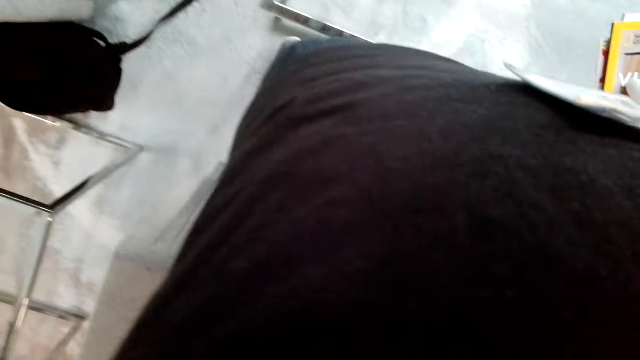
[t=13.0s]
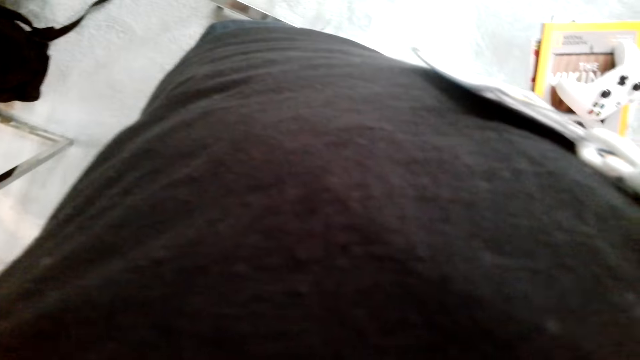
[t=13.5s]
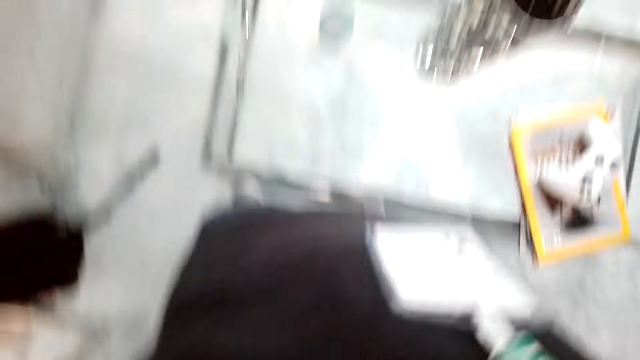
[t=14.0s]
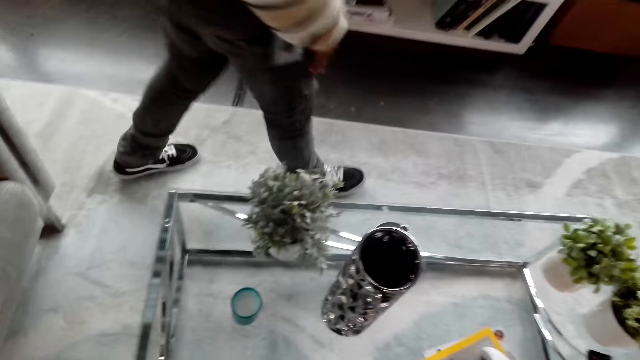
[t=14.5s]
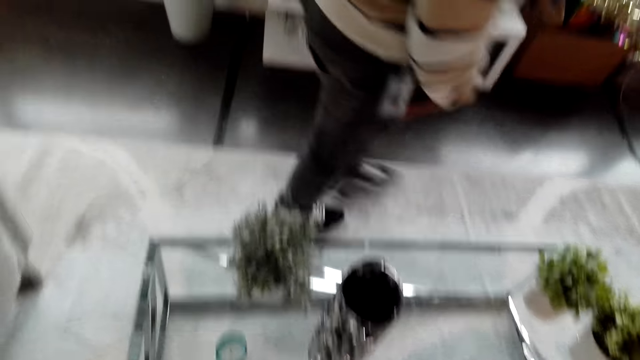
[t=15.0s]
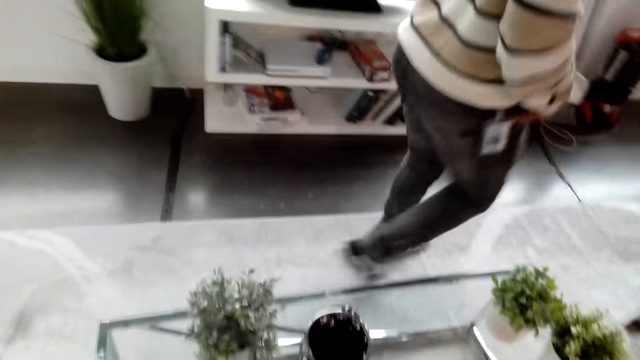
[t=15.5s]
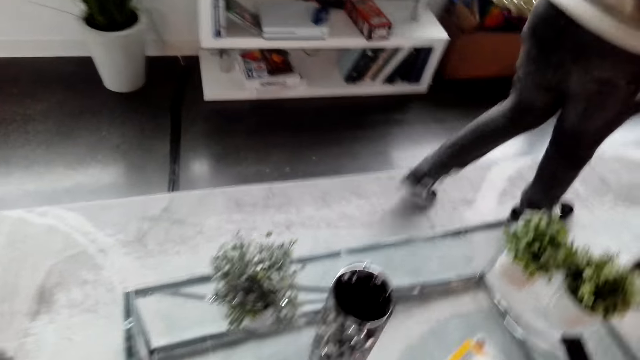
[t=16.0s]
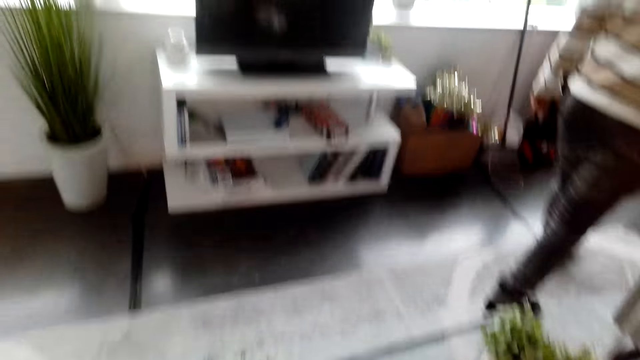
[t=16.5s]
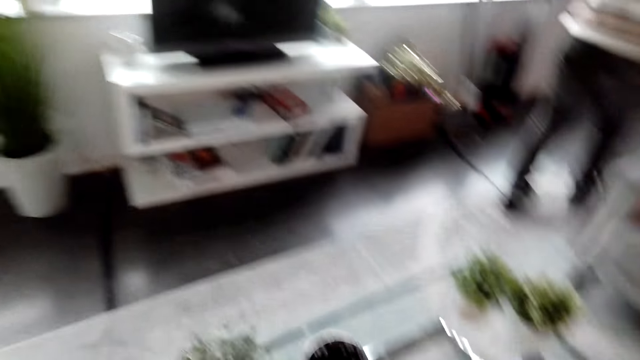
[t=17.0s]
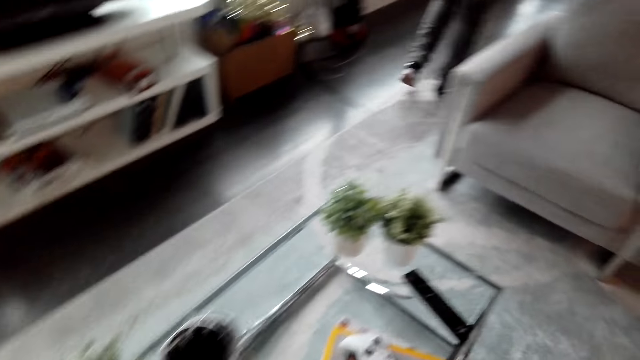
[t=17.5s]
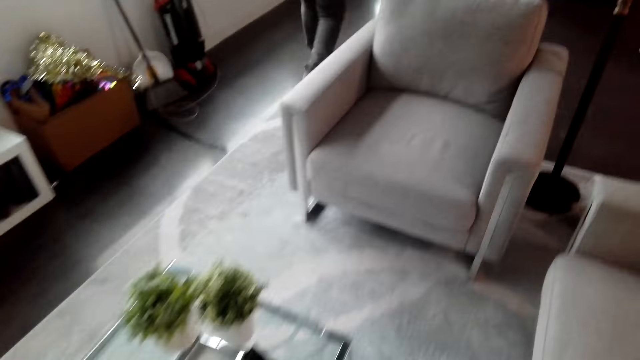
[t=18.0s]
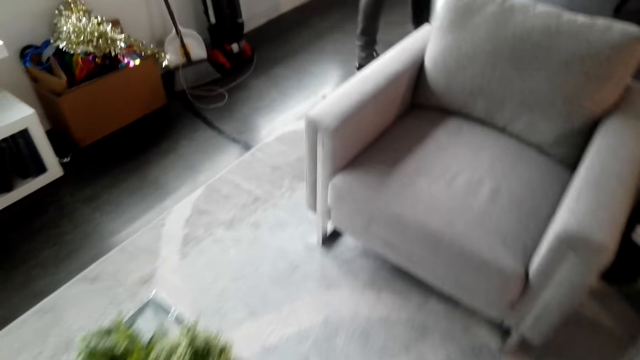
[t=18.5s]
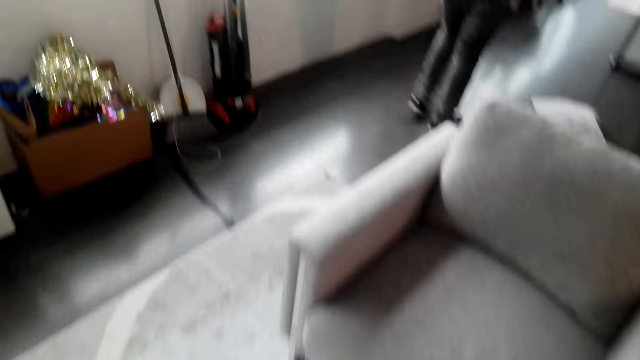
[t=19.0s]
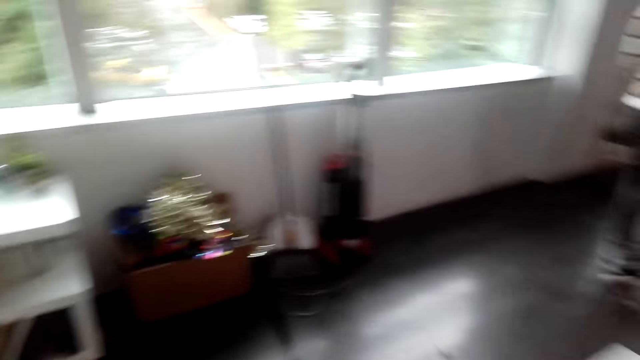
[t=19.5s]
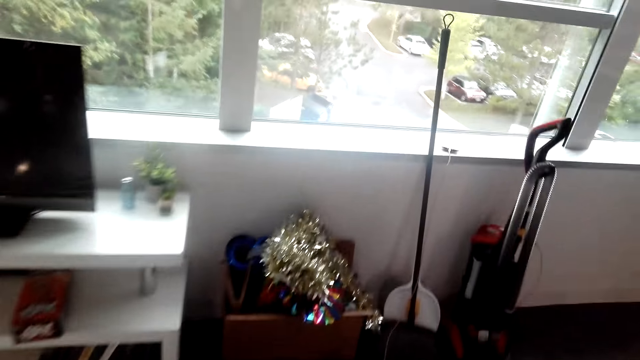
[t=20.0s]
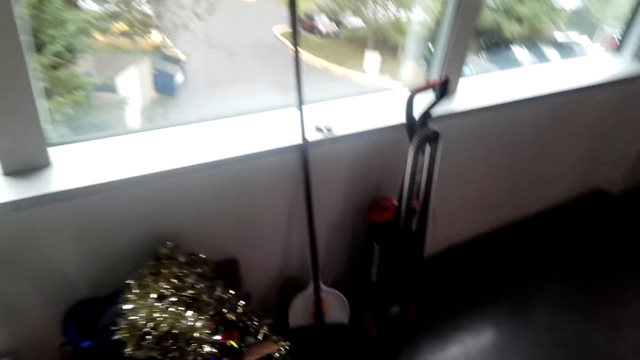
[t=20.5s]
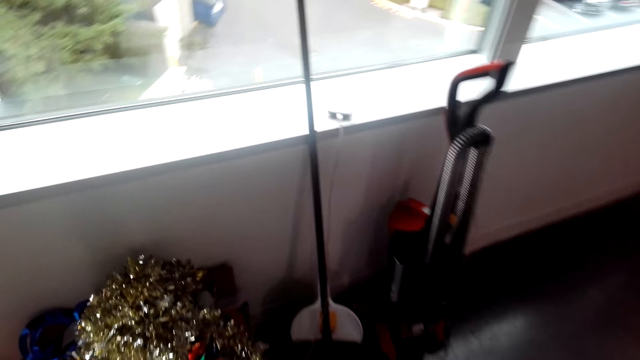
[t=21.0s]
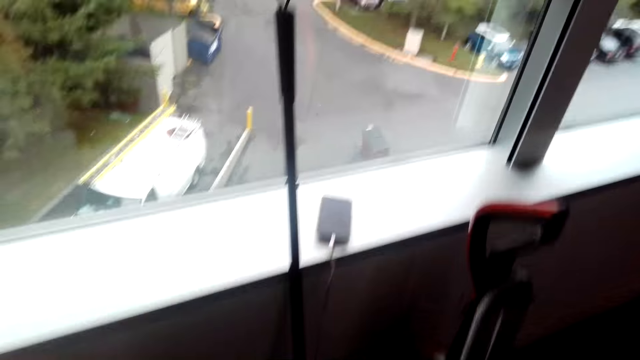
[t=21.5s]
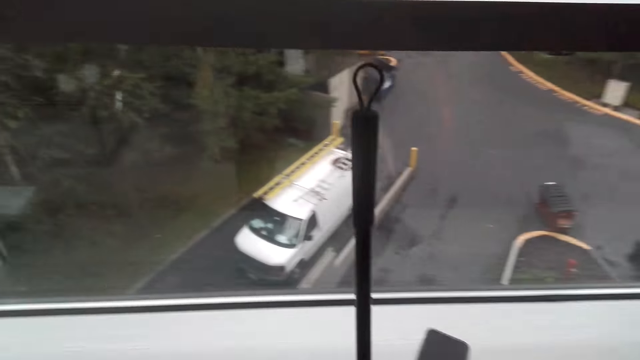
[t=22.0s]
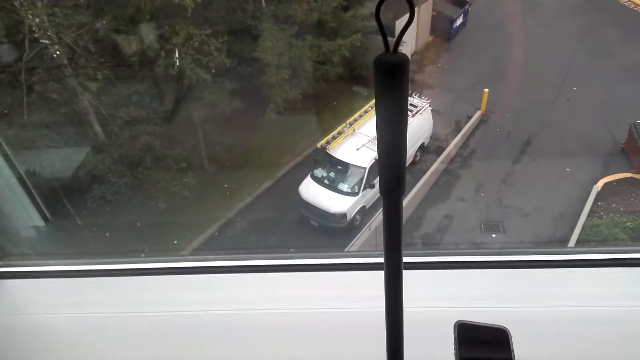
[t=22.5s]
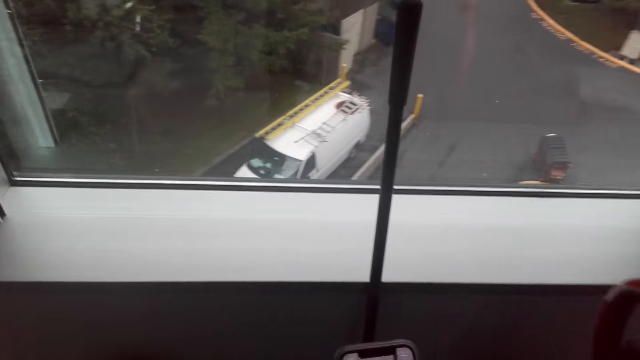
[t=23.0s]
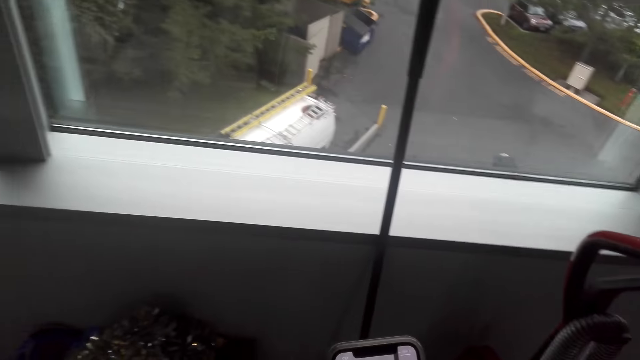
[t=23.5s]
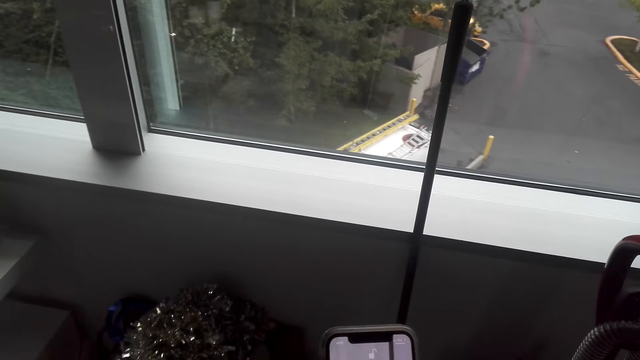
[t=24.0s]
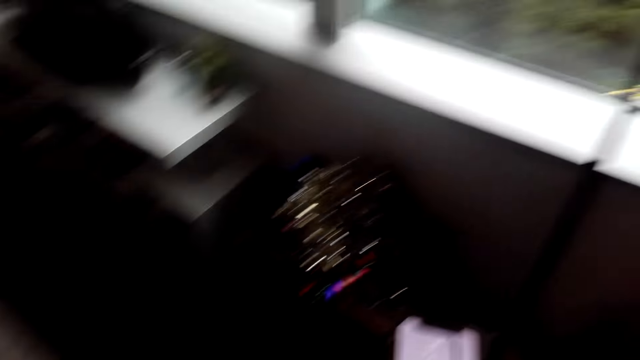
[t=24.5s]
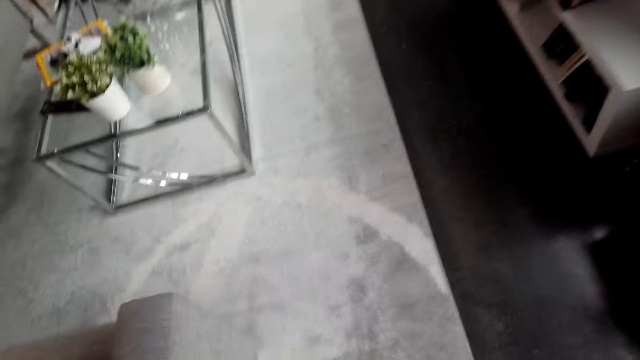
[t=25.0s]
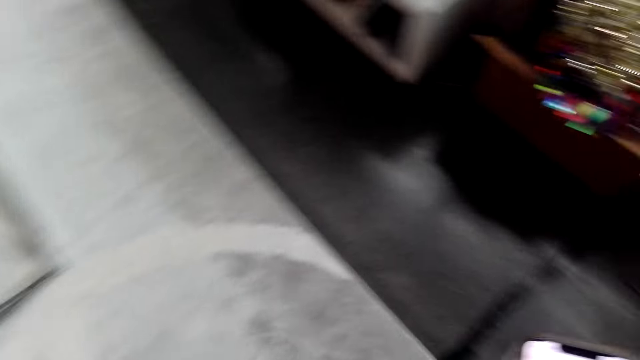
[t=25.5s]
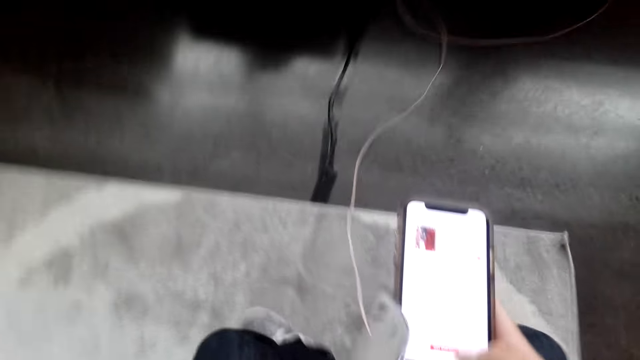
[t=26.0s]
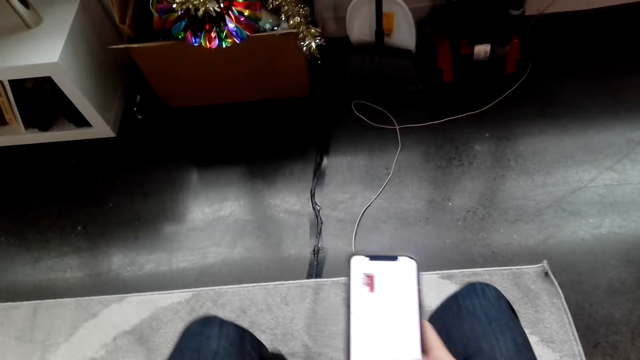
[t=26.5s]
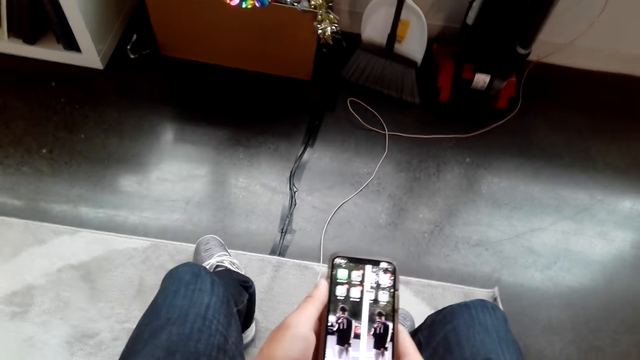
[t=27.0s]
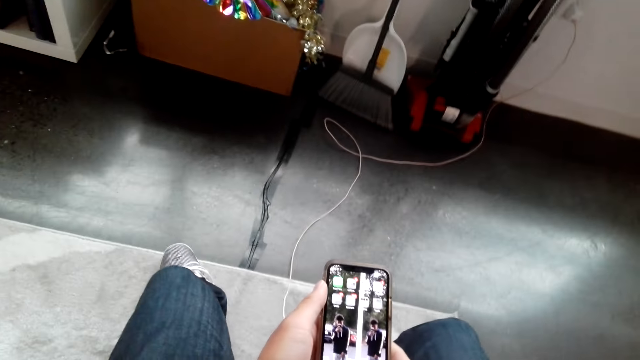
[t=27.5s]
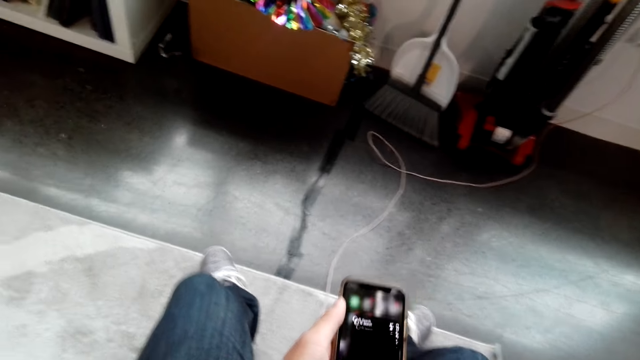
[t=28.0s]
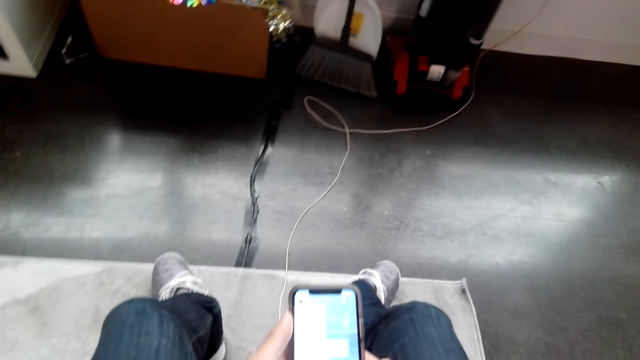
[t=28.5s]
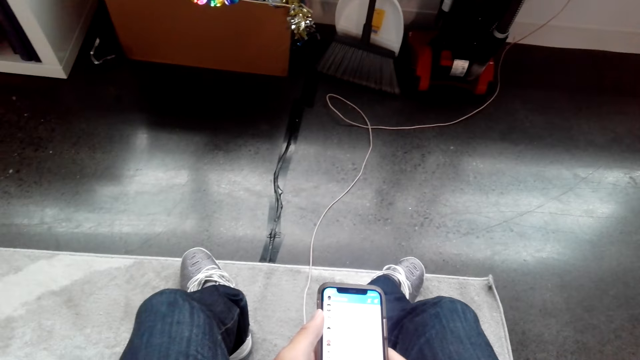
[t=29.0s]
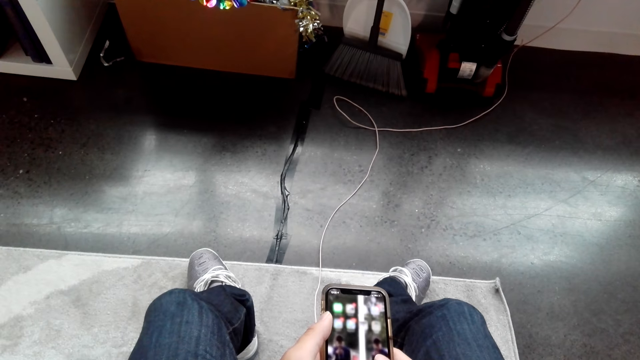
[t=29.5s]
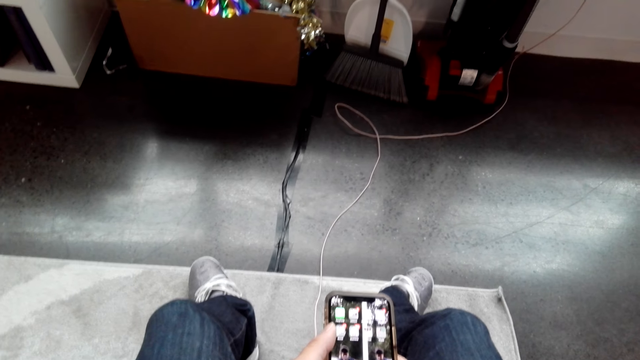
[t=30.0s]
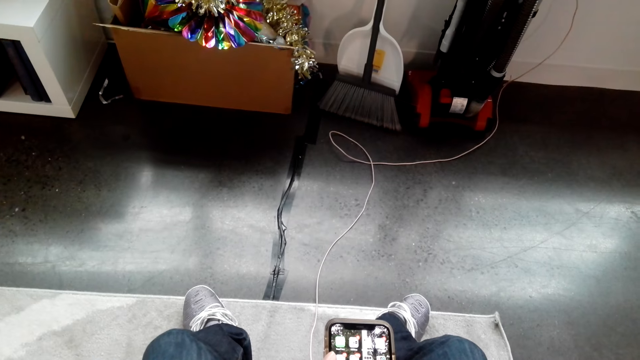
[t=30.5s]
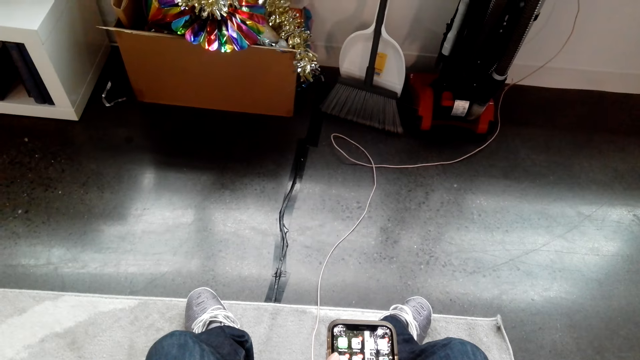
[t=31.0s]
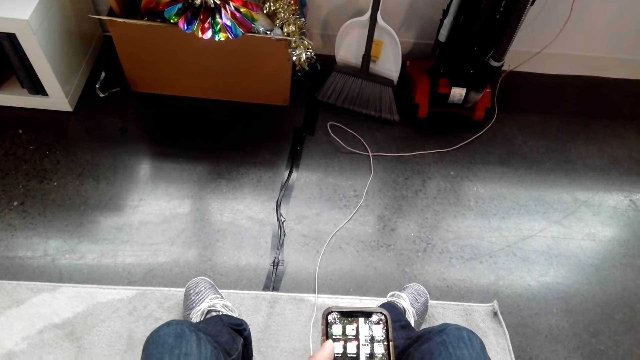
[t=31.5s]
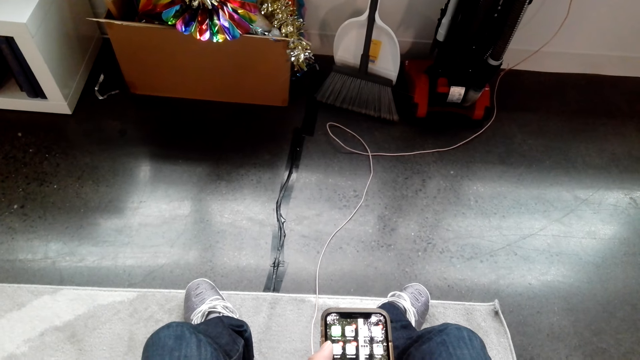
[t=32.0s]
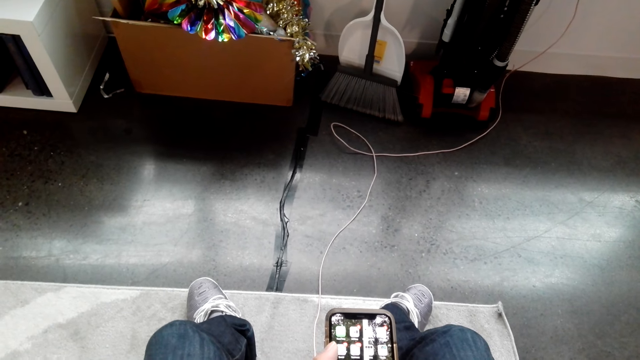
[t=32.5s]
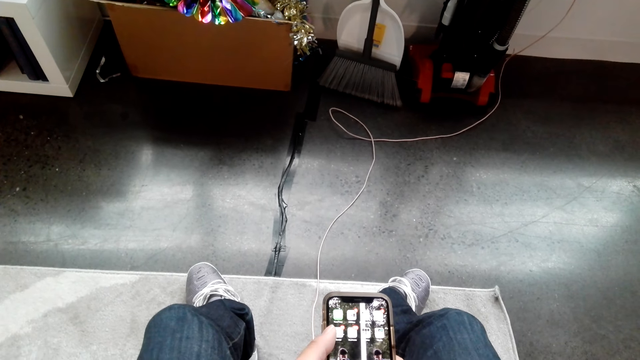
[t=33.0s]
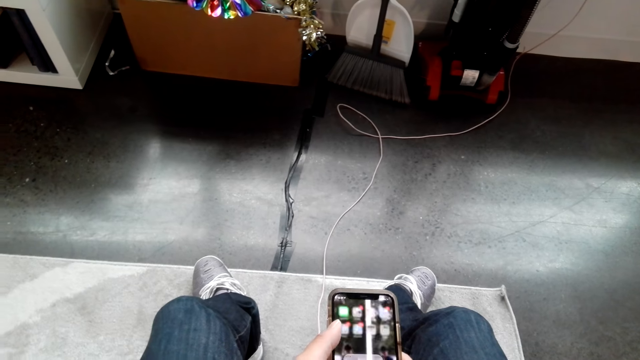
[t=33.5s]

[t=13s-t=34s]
A man walks in the room. The camera wearer looks around. They walk in the room and pick up a phone. They interact with the man. They walk in the room and sit on the sofa. They use their phone.
